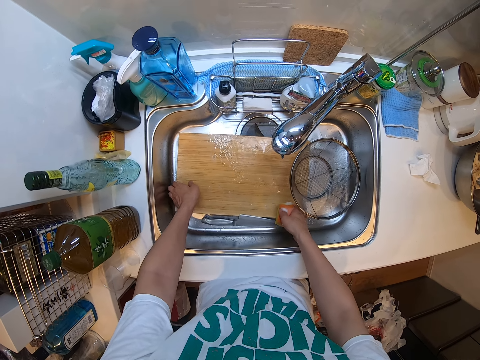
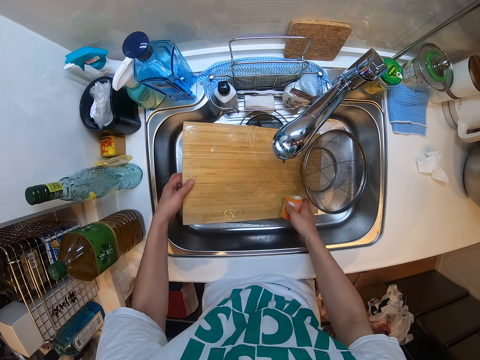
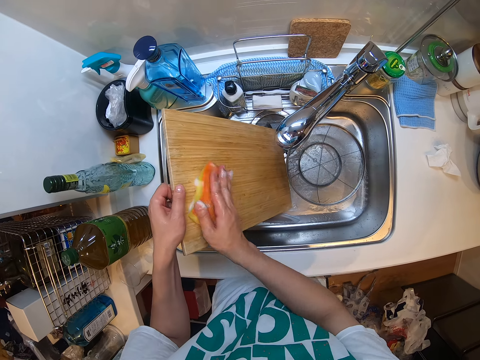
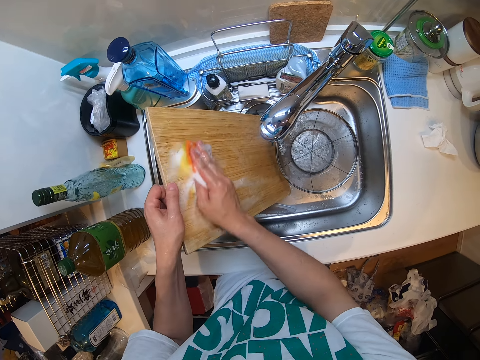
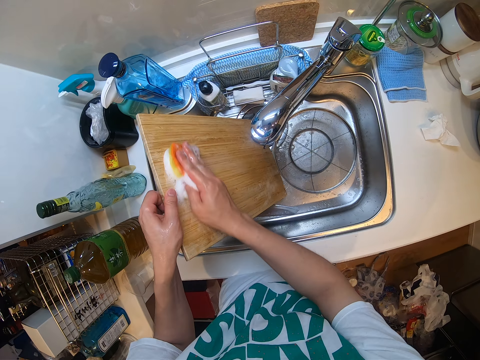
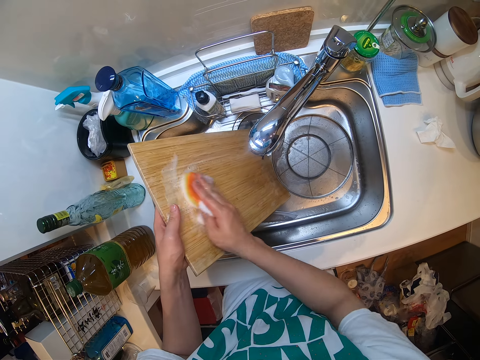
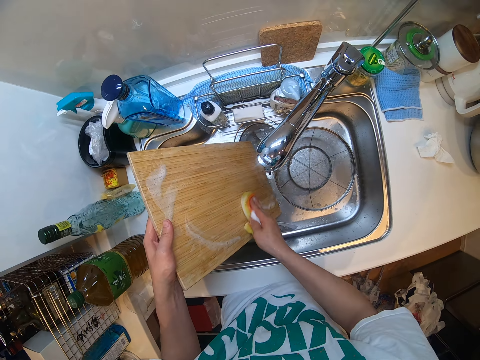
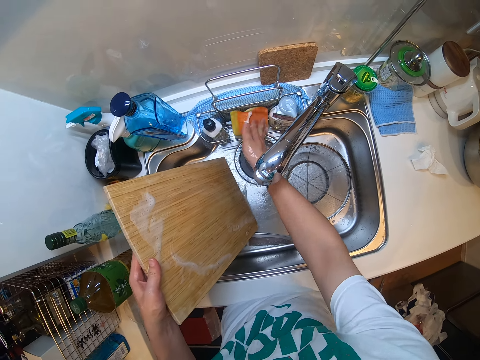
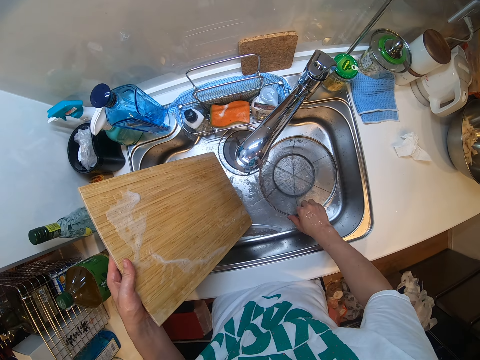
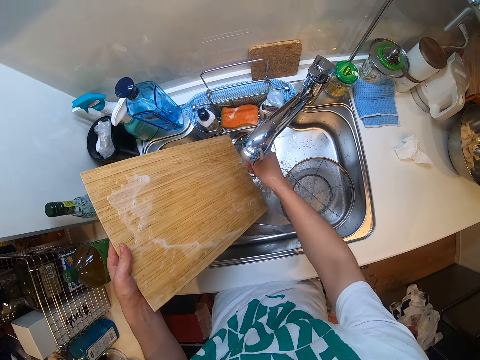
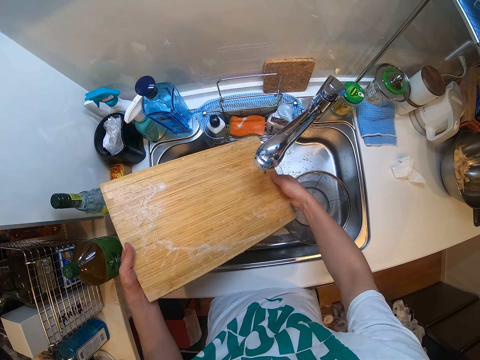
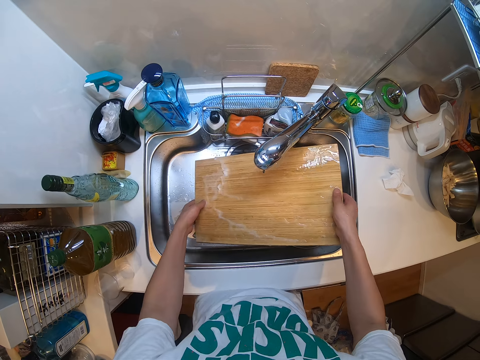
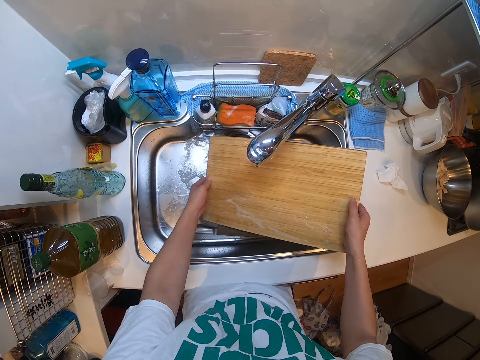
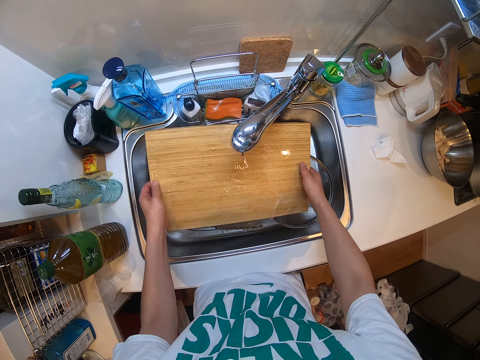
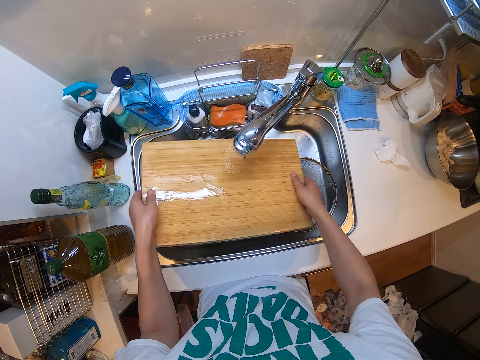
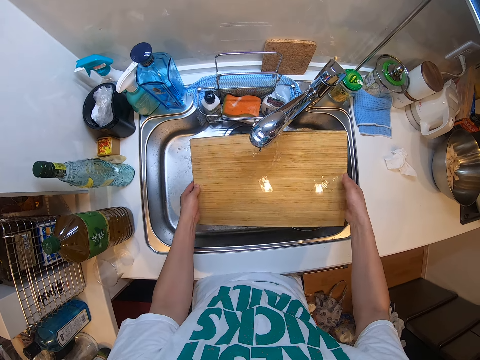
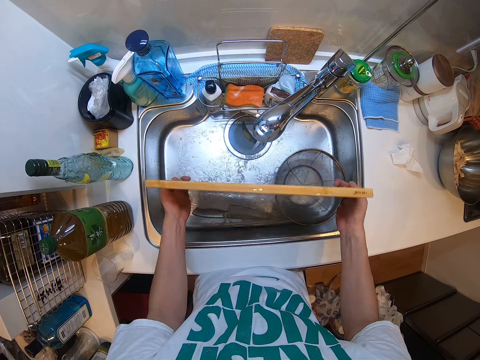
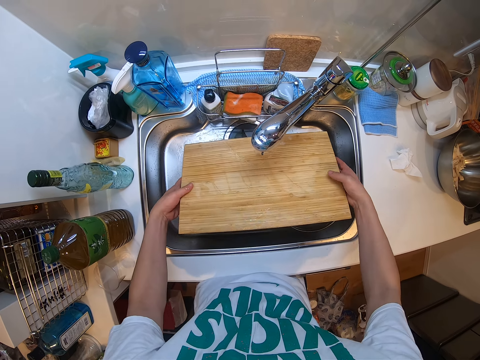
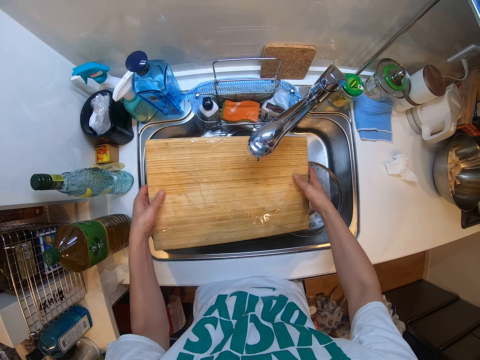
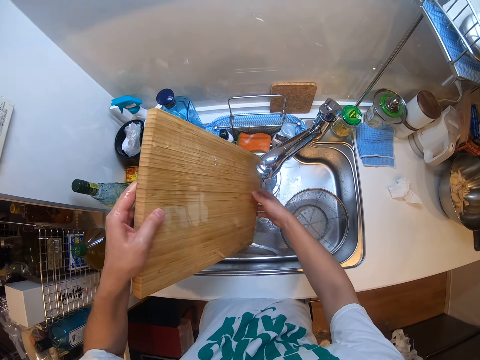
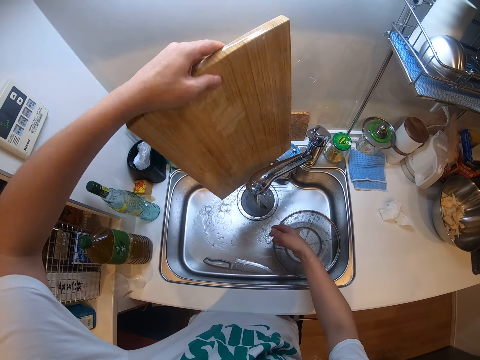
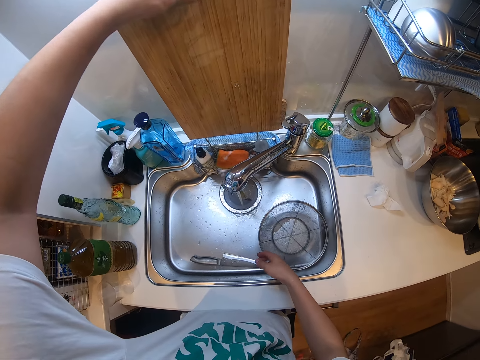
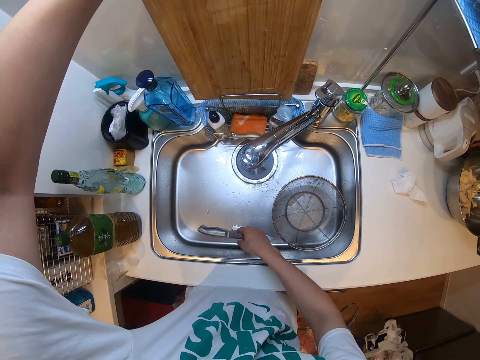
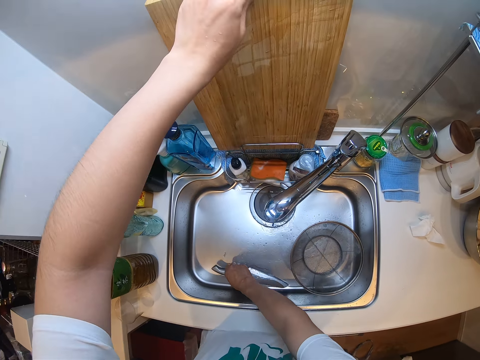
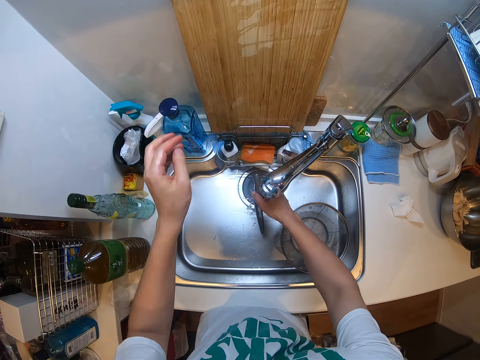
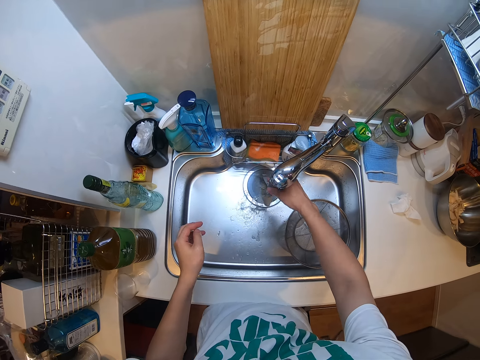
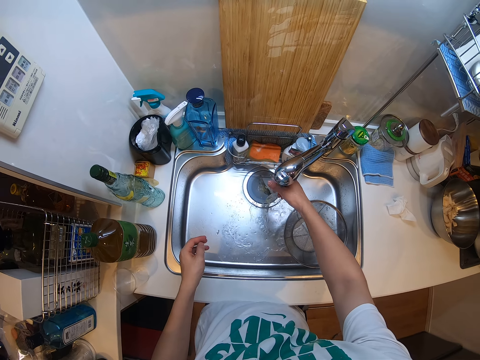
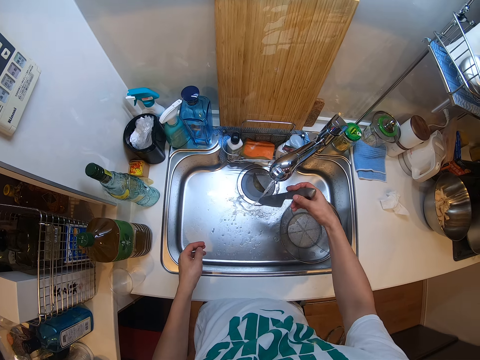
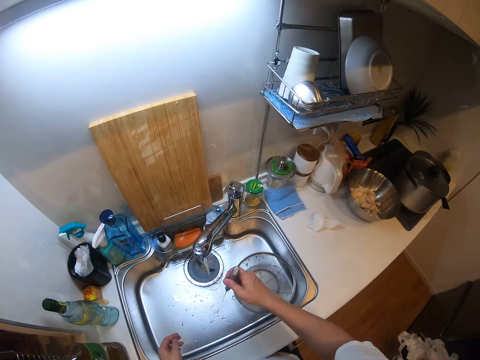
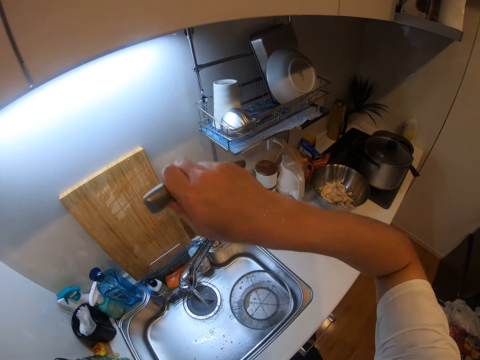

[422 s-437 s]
The camera wearer drops the knife in the sink with his left hand. He picks up the cutting board in the sink with his left hand. He washes the cutting board in the sink with the foam in his right hand. He drops the foam in the sink with his right hand. He adjusts the sieve bowl in the sink with his right hand. He rinses the cutting board in the sink. He drops the cutting board on the sink with his left hand. He picks up the knife in the sink with his right hand. He rinses the knife in the sink.

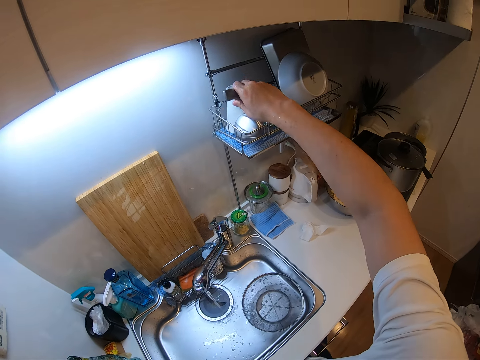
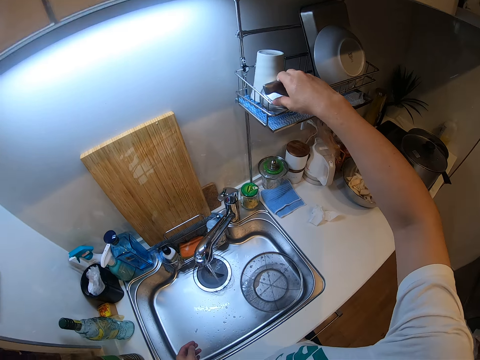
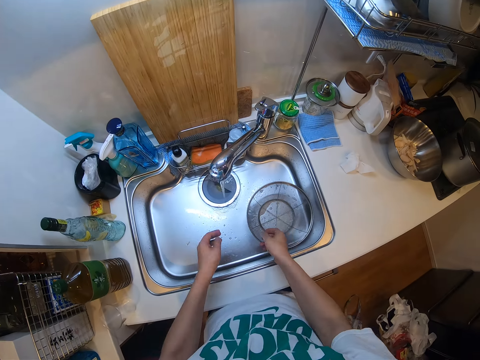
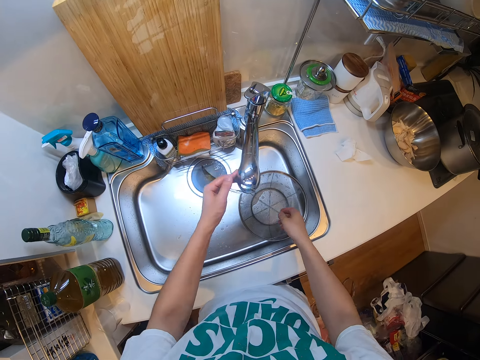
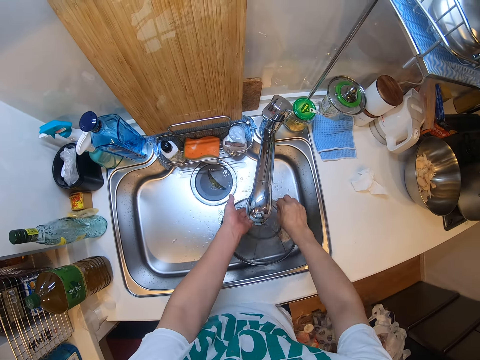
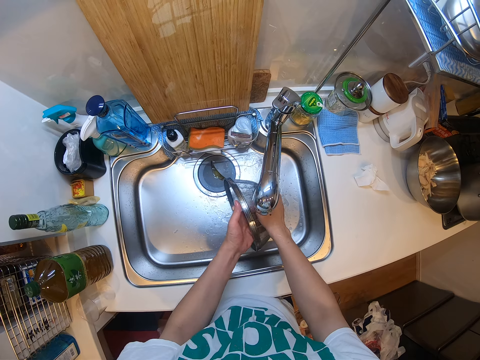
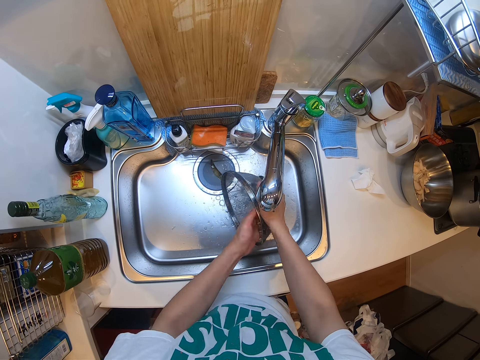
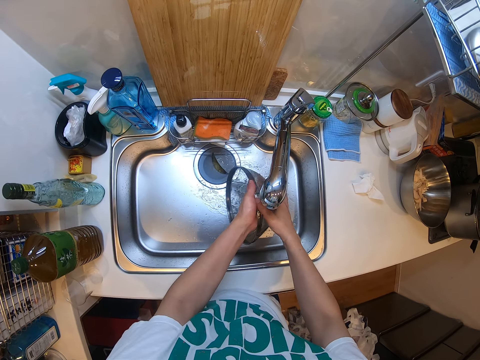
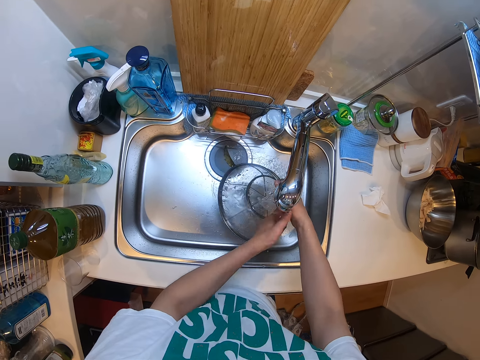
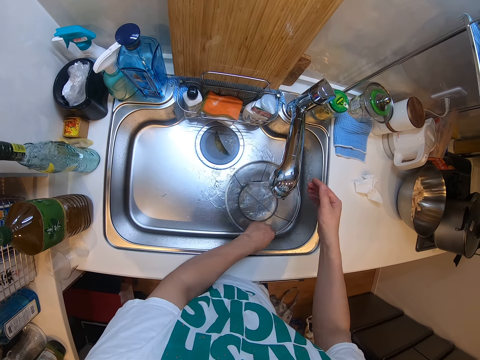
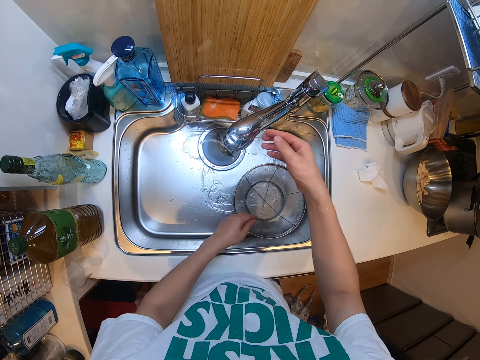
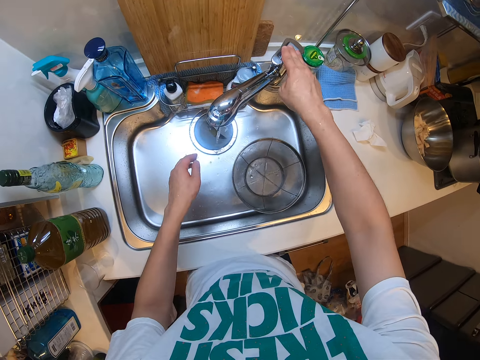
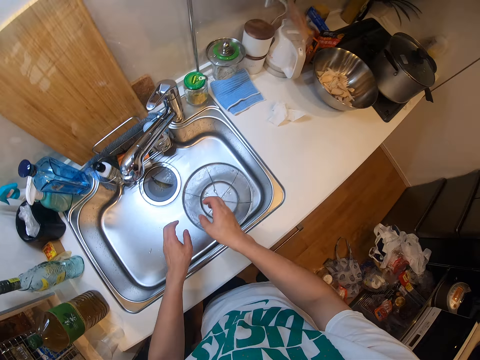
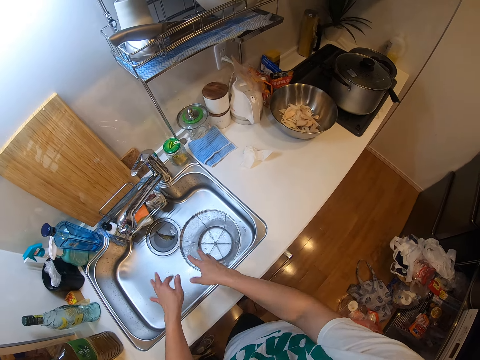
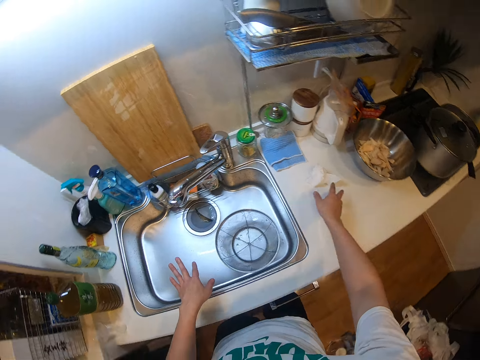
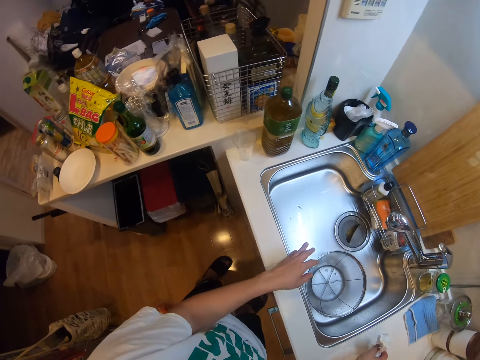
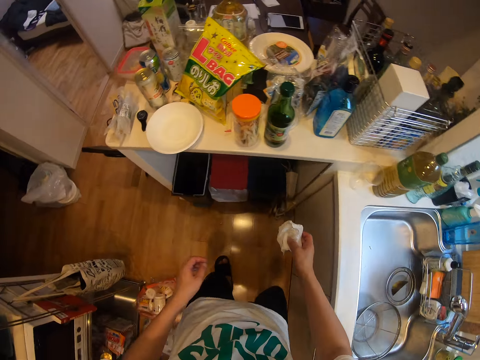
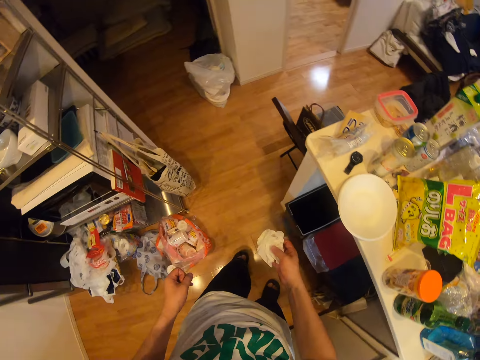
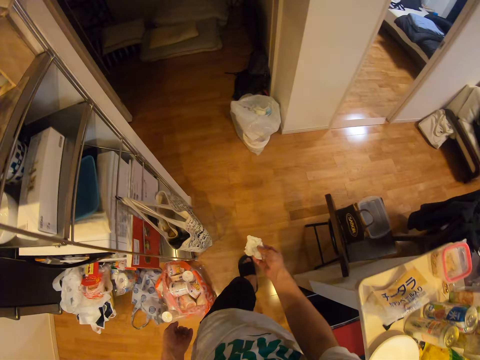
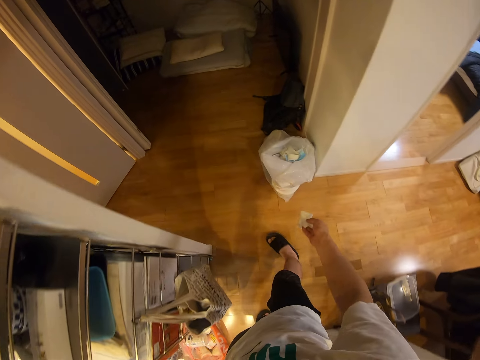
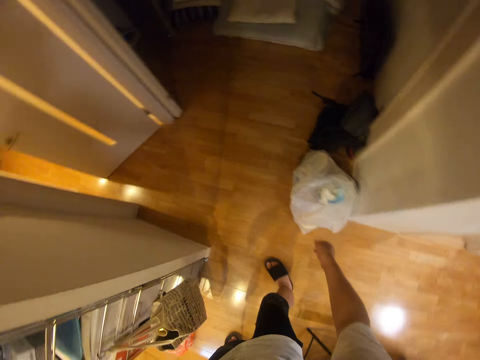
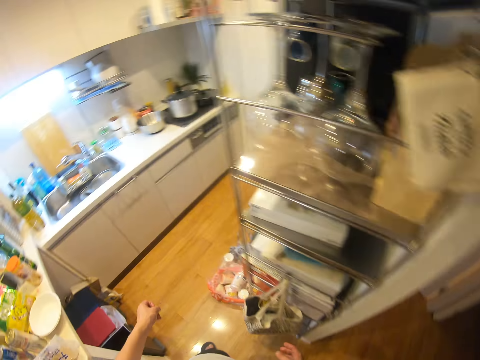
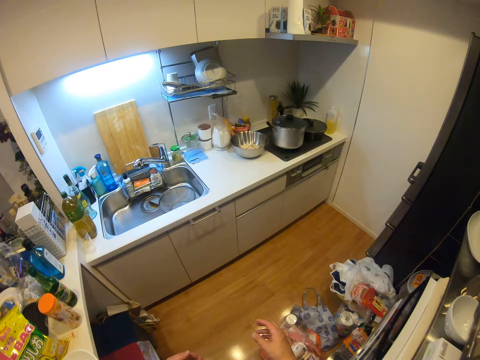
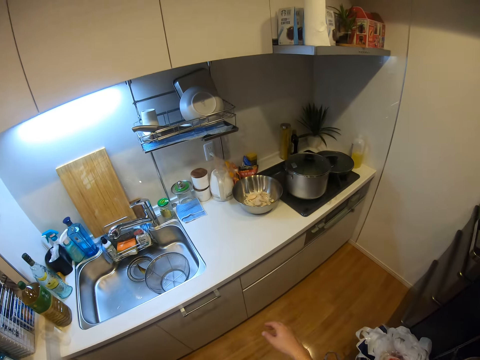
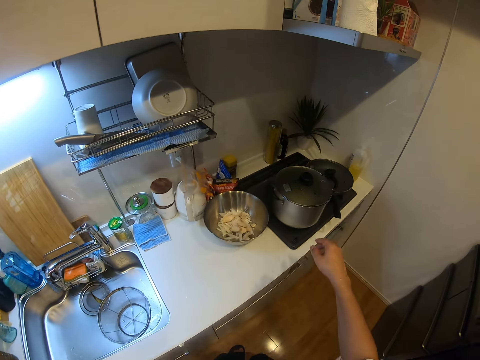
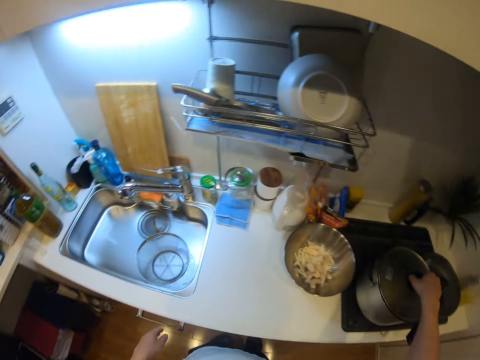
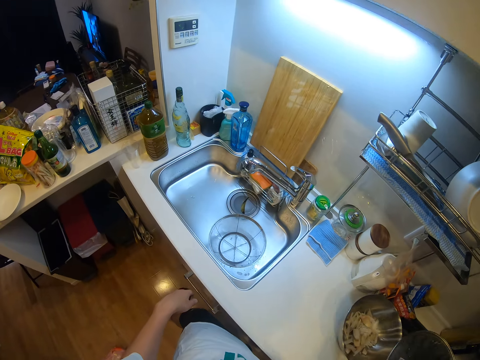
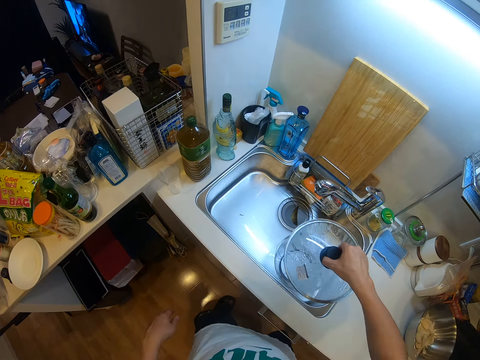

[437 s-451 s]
The camera wearer drops the knife in the rack with his right hand. He adjusts the sink faucet with his left hand. He rinses the sieve bowl in the sink. He picks up the sieve bowl. He adjusts the sink faucet with his right hand. He turns off the sink faucet with his right hand. He shakes his hands. He picks up the tissue paper from the table with his right hand. He drops the tissue paper in a polythene bag with his right hand. He picks up the lid of the pot with his right hand.
